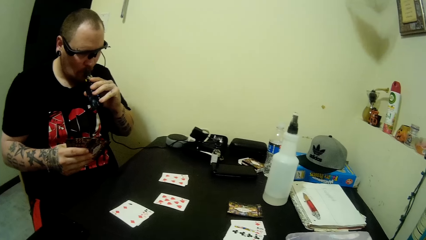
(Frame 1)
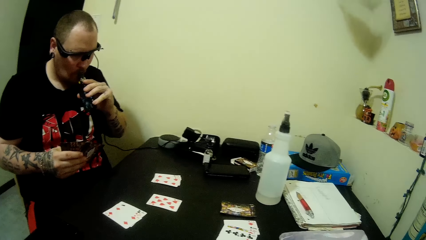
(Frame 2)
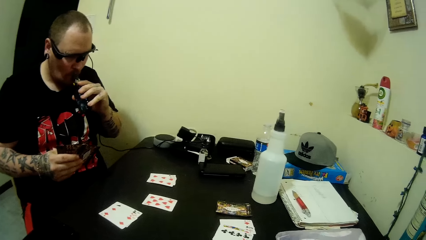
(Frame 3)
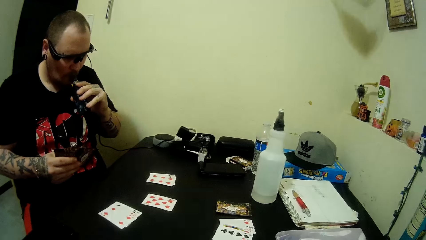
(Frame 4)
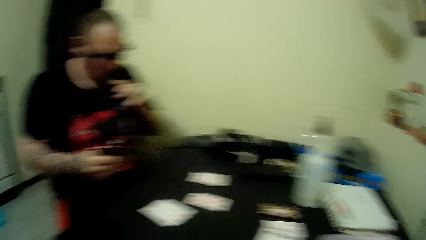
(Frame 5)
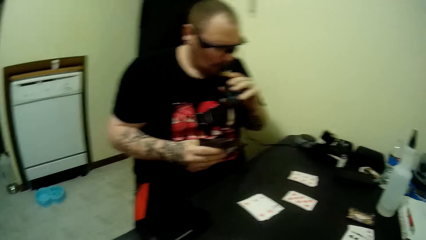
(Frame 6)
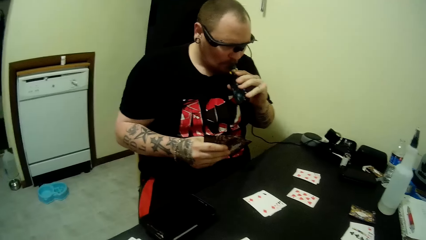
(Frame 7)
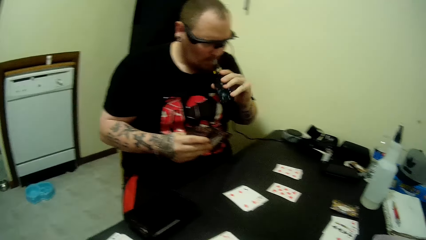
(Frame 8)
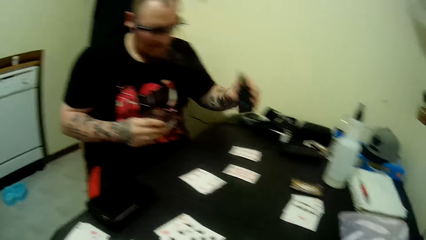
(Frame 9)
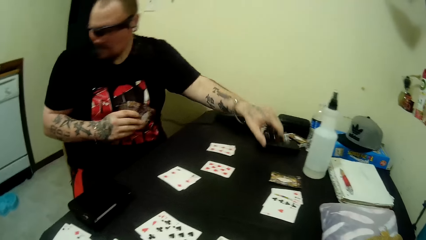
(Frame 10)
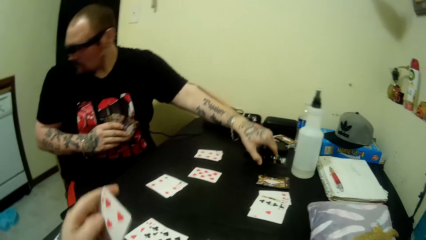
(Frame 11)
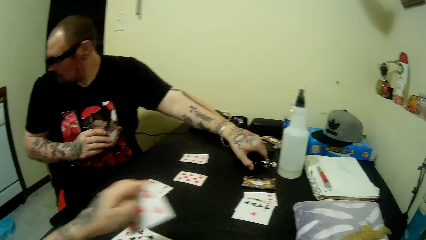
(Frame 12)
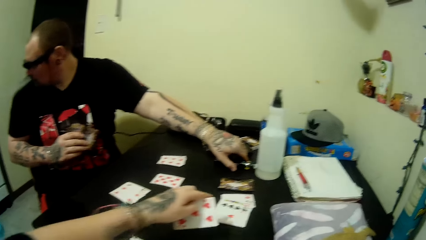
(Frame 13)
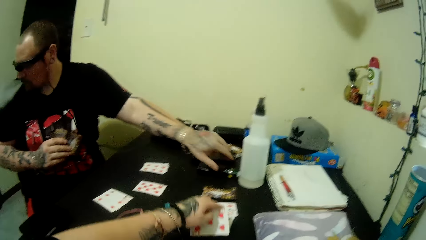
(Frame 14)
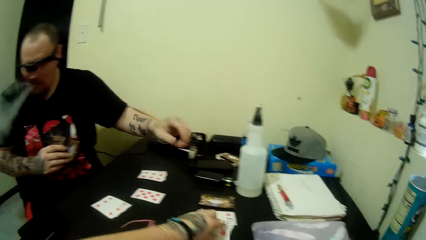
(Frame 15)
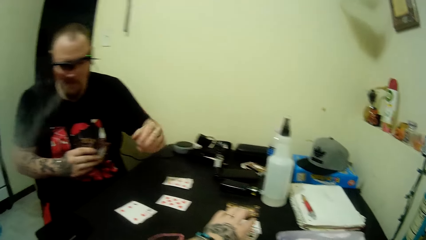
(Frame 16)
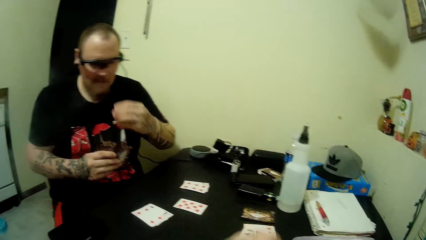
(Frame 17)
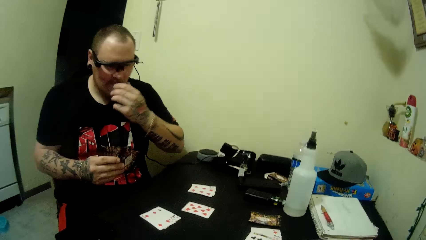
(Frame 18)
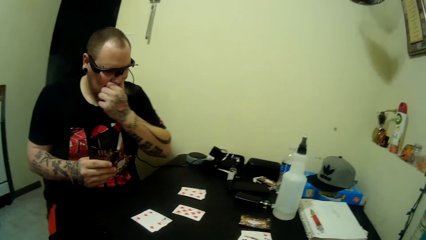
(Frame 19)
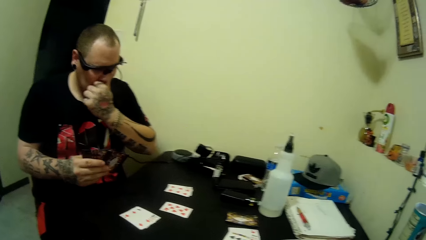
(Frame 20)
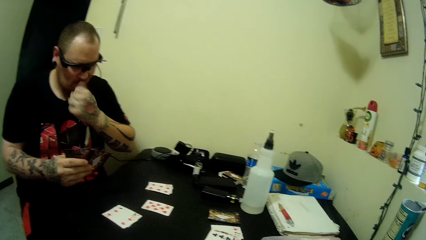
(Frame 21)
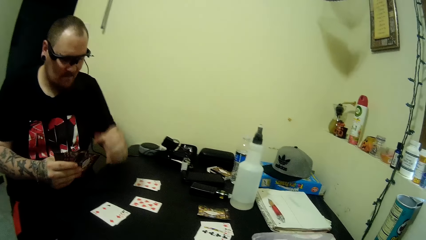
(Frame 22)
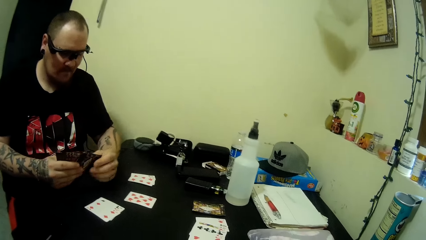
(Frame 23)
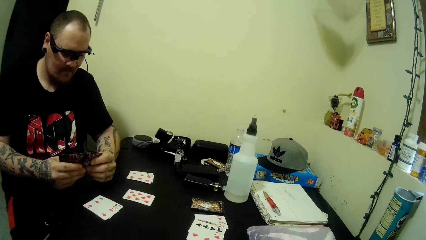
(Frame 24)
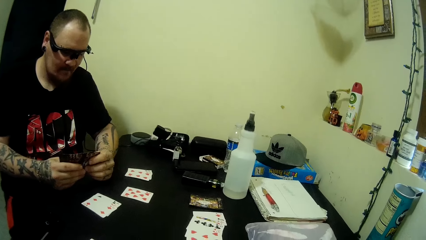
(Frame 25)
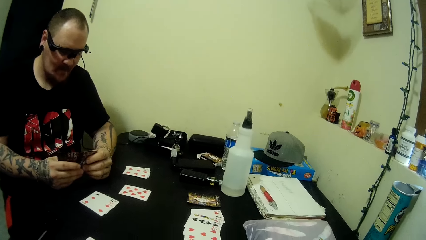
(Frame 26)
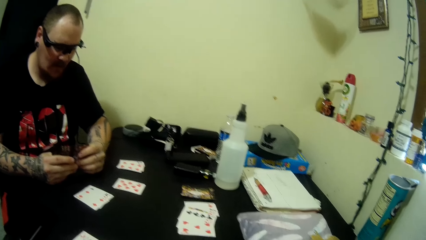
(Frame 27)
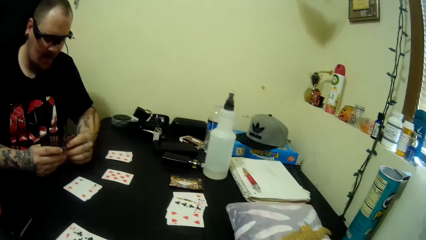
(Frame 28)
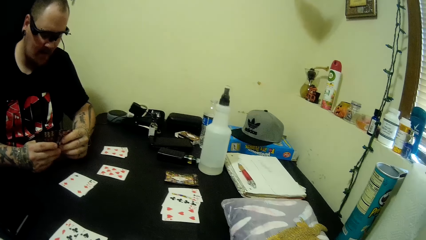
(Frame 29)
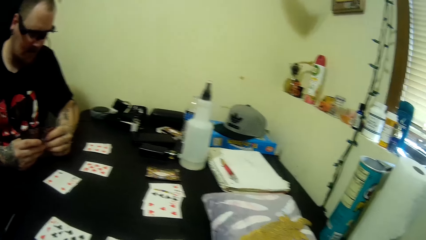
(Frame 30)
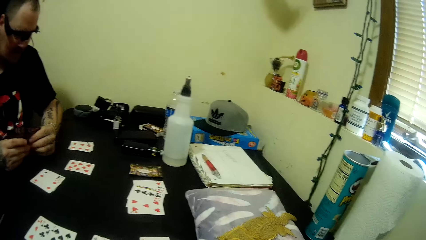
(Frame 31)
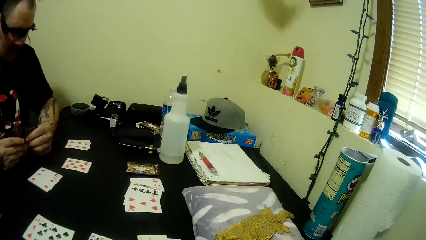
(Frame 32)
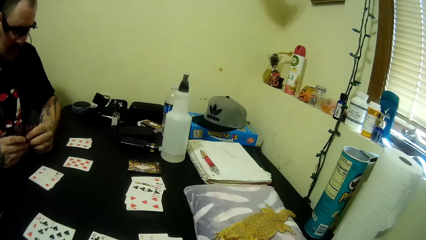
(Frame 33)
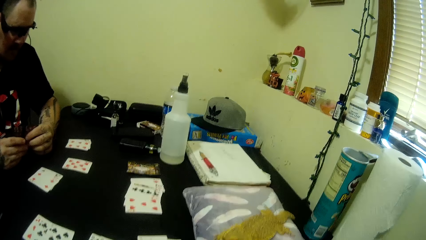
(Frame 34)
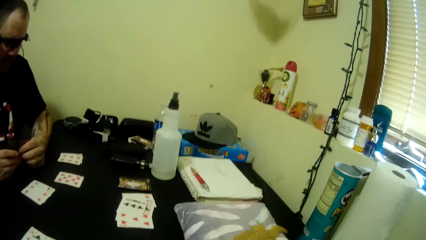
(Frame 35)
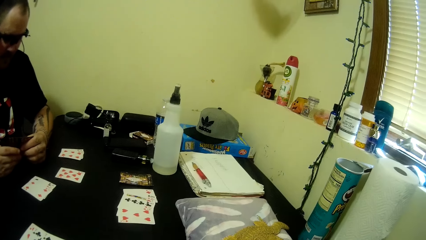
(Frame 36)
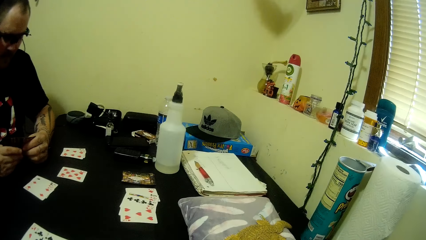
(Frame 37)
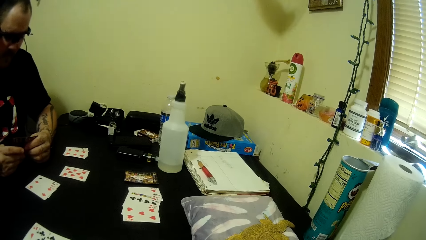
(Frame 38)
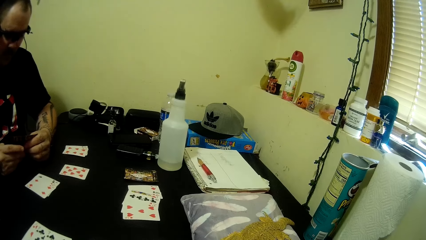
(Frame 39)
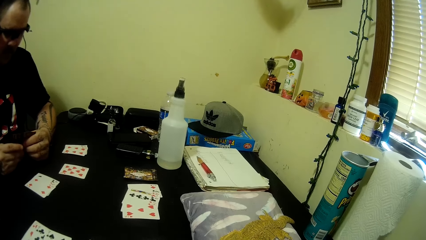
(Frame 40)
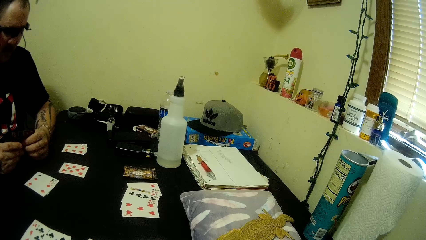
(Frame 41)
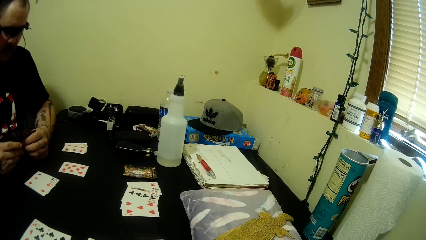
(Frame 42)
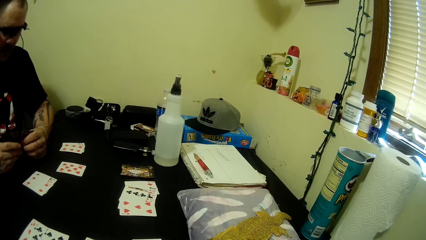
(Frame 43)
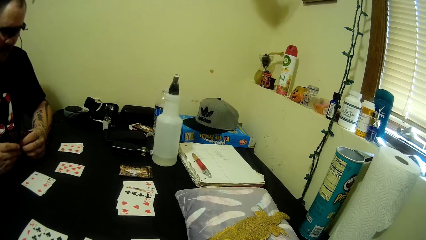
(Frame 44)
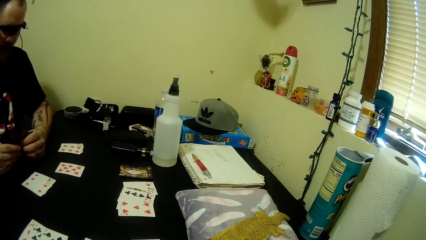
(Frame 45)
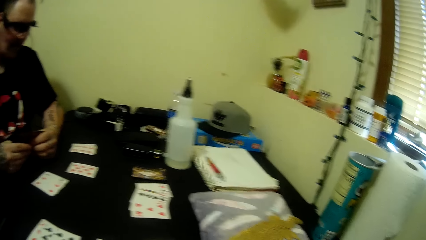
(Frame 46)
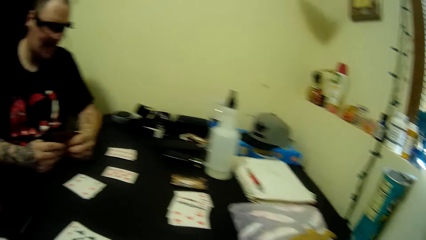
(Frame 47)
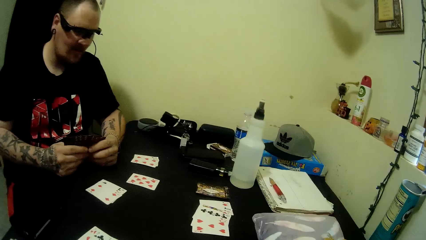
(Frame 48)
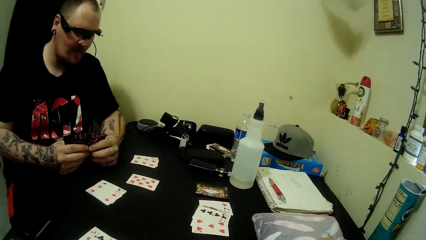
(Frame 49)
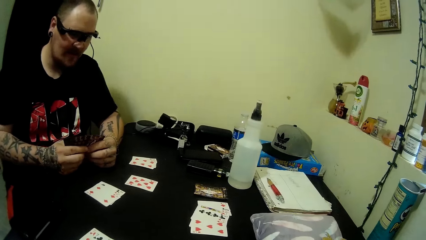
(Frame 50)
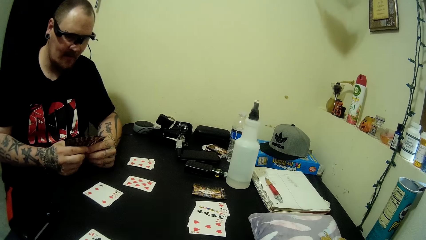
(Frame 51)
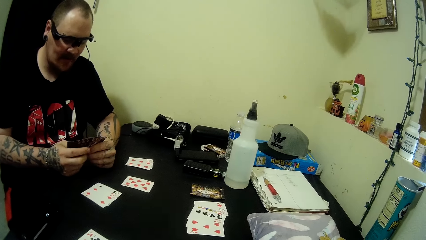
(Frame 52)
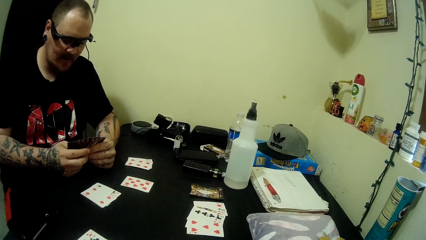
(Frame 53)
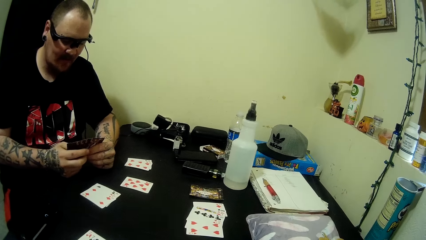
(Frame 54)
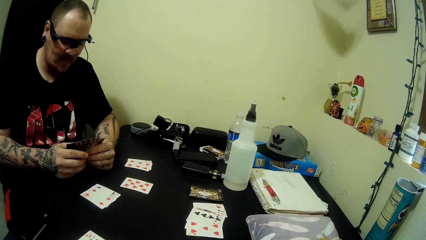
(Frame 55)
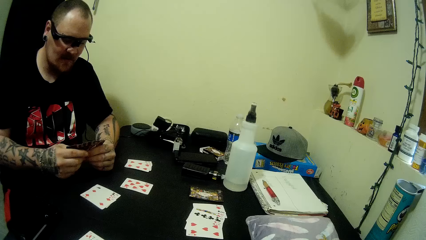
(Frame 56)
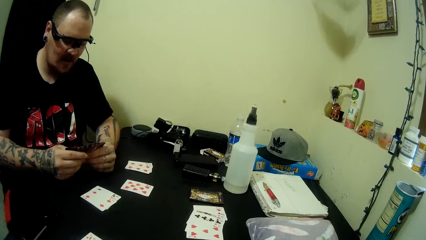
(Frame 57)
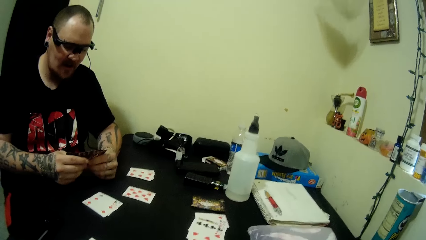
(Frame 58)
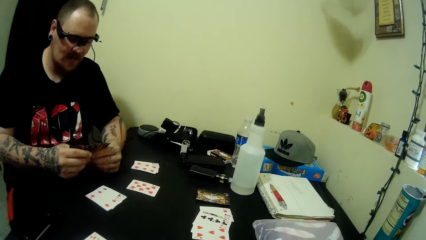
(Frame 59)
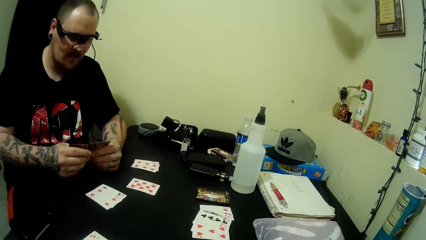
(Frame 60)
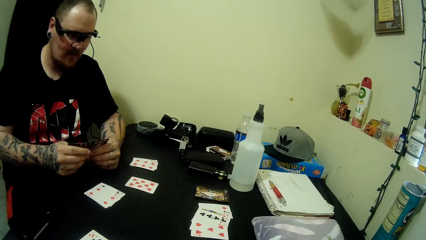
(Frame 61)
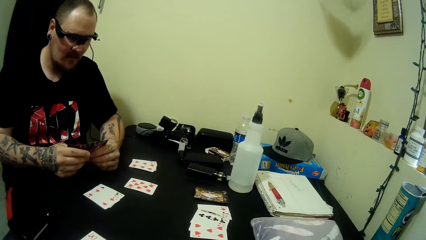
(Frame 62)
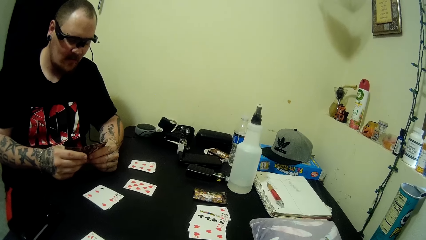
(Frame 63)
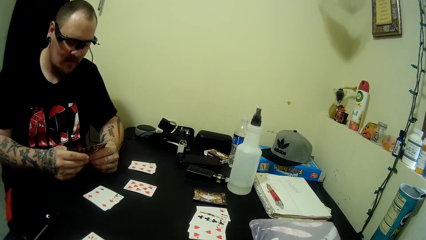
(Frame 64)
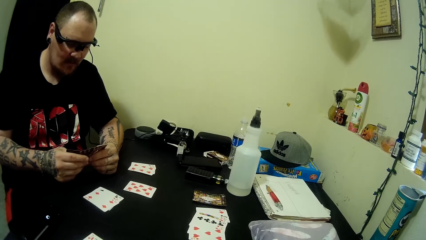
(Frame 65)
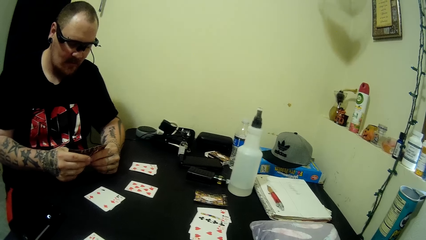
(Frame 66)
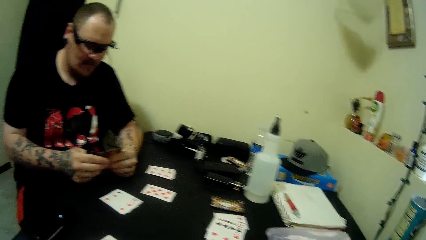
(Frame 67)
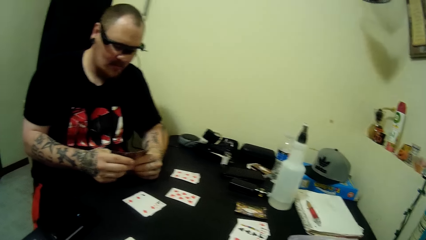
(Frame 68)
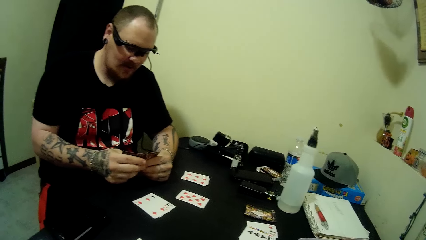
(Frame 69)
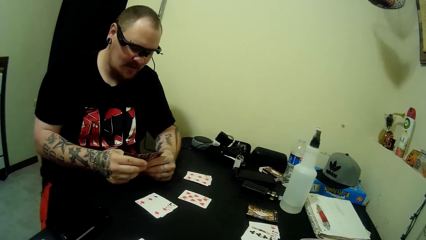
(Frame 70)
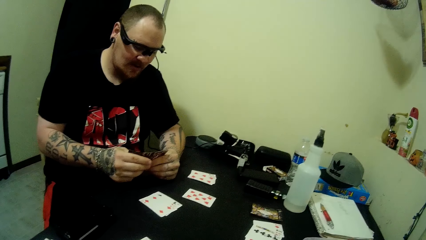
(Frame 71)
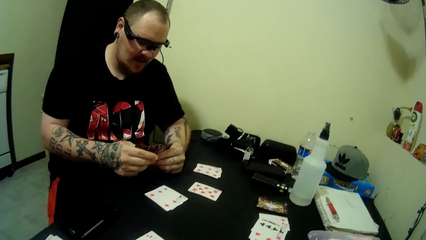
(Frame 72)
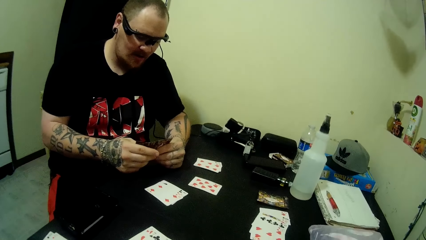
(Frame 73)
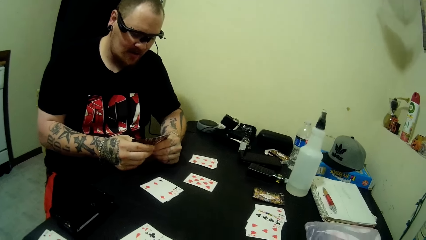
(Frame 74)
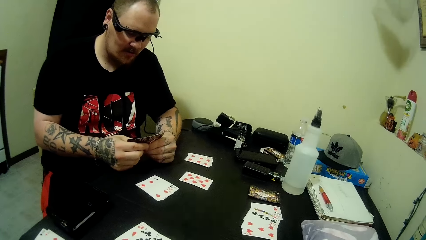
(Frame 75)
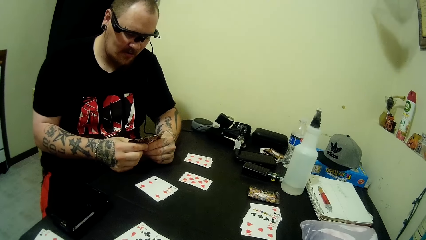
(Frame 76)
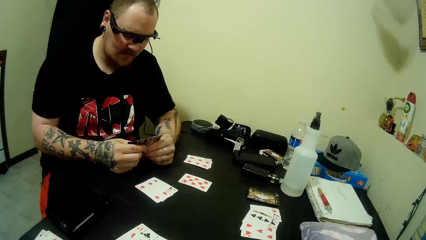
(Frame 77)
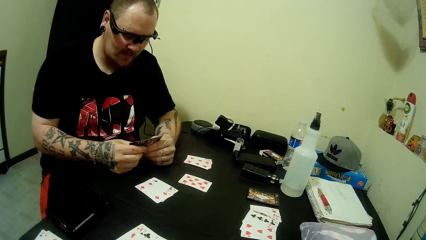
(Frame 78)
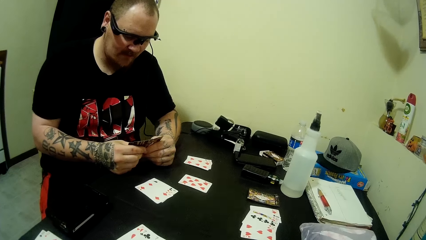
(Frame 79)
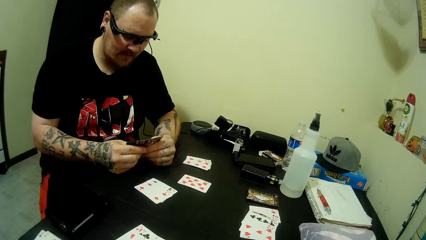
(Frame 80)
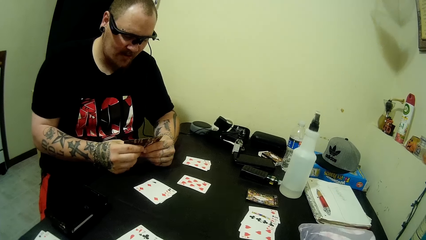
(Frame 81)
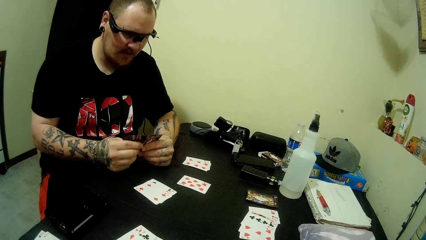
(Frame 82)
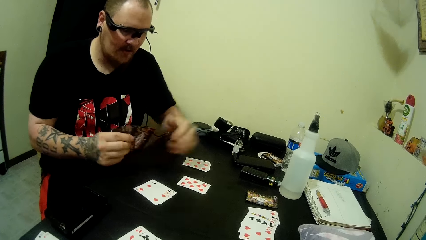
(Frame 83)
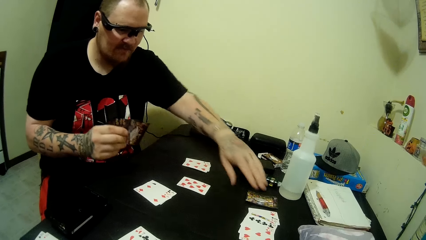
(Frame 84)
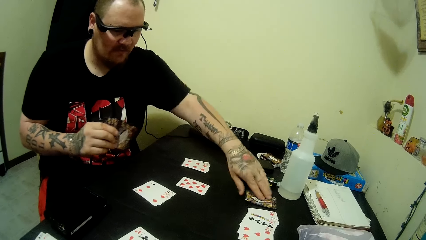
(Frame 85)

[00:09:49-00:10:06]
A man places the small bottle on the table and blows out smoke from his mouth. The camera wearer talks to the man. They put a card on the table and look around. The man touches his mouth and nose with his left hand. The man looks at the cards at hand, holds the cards in hand with both hands, and talks to the camera wearer. The camera wearer talks to the man. The man talks to the camera wearer. The man moves the cards at hand.
